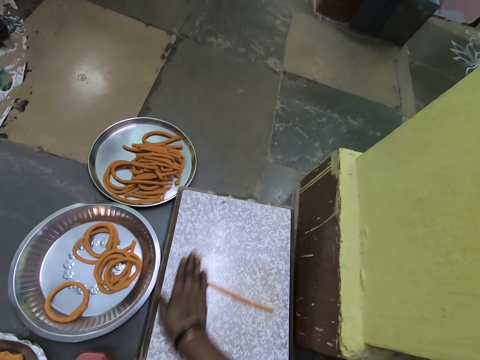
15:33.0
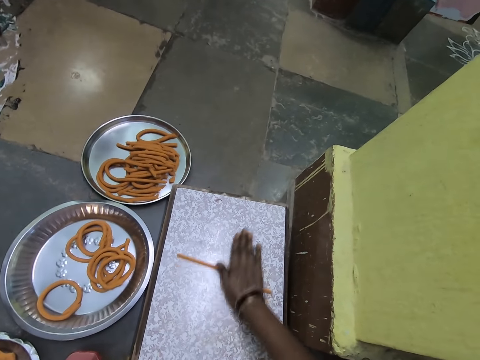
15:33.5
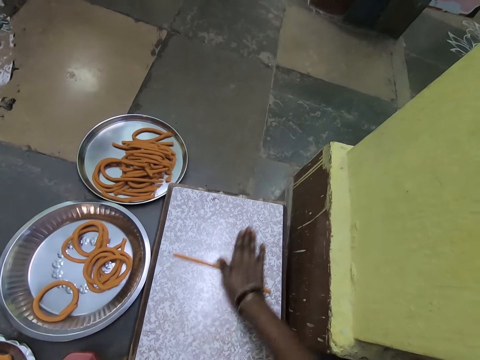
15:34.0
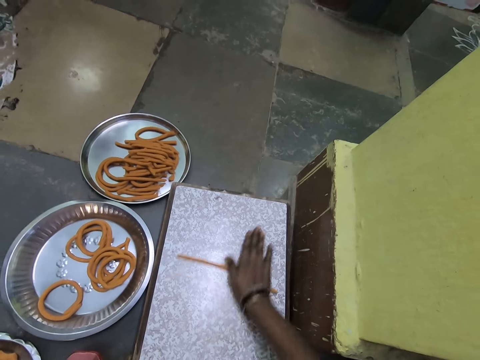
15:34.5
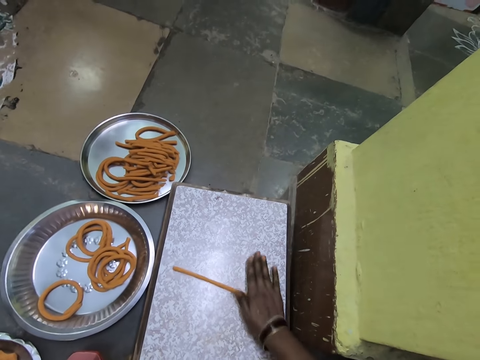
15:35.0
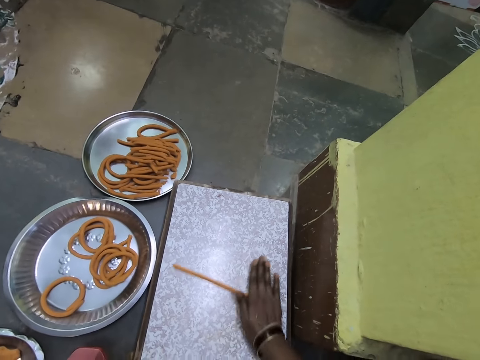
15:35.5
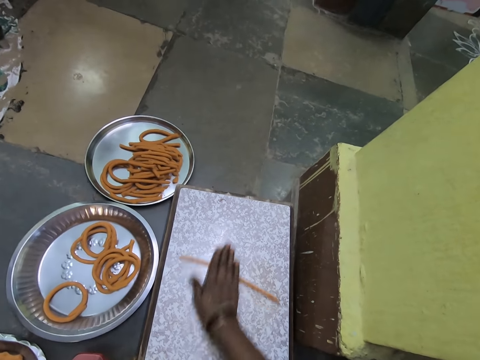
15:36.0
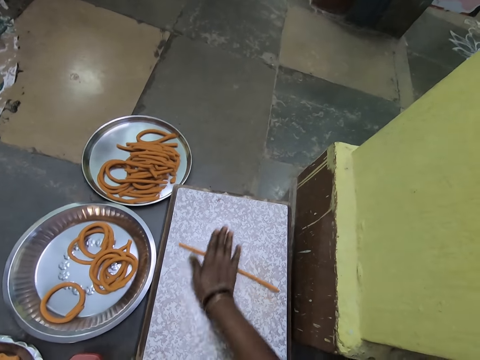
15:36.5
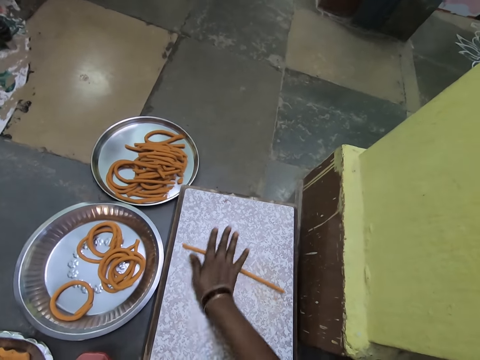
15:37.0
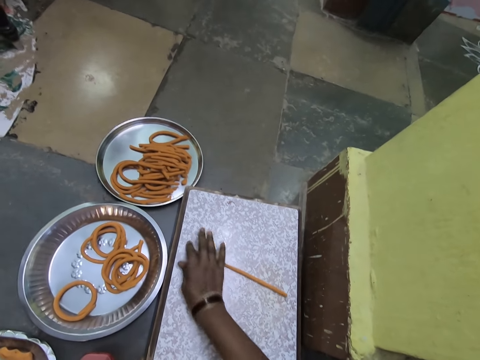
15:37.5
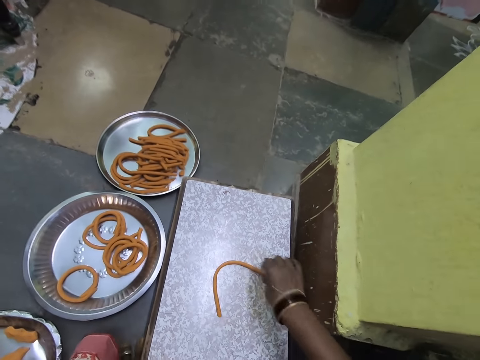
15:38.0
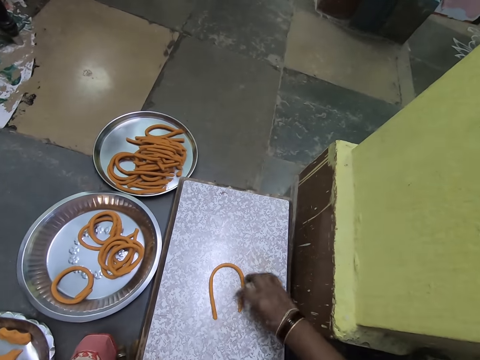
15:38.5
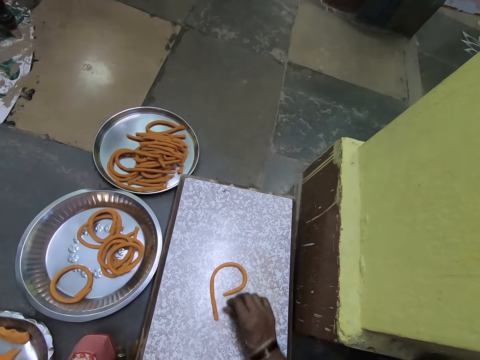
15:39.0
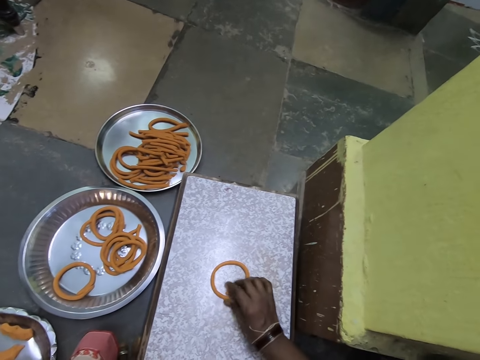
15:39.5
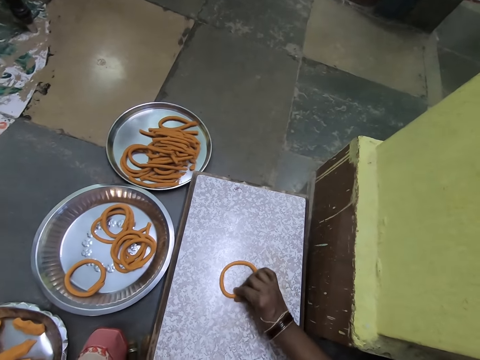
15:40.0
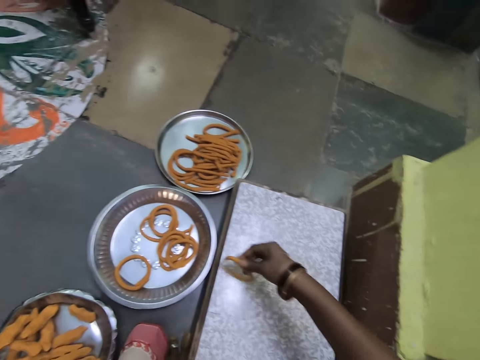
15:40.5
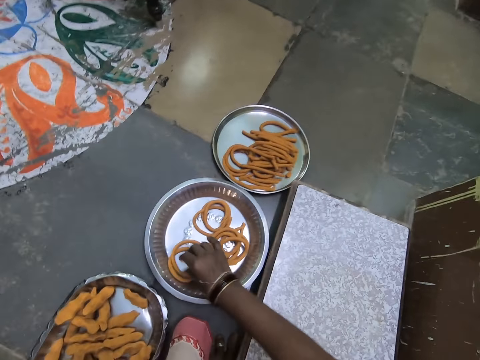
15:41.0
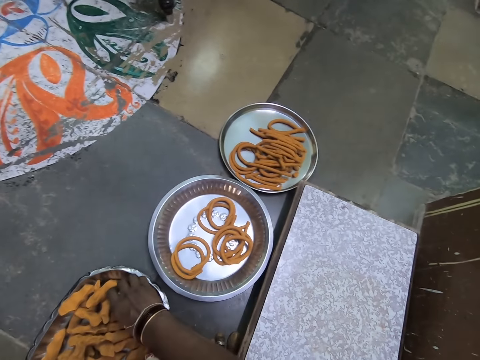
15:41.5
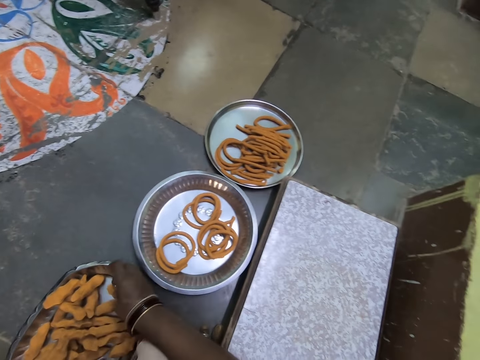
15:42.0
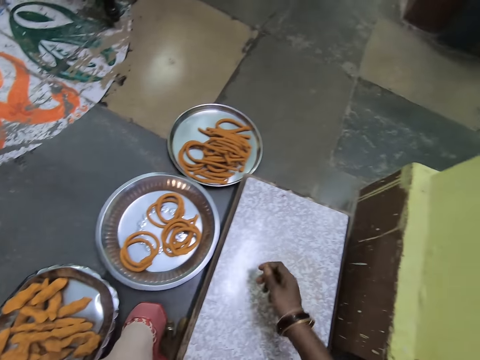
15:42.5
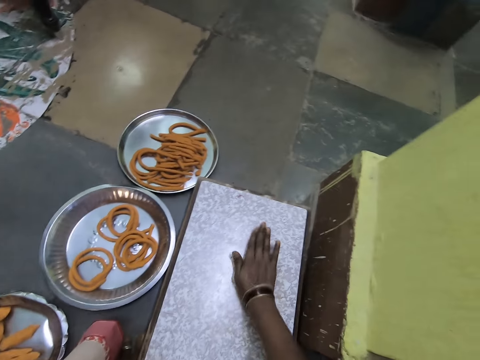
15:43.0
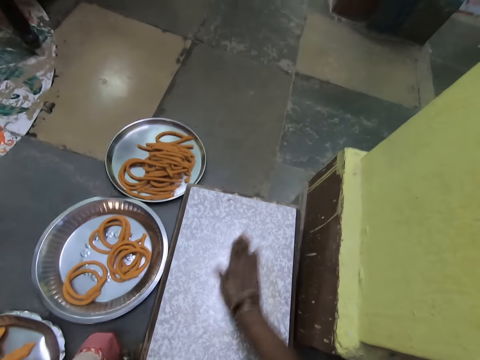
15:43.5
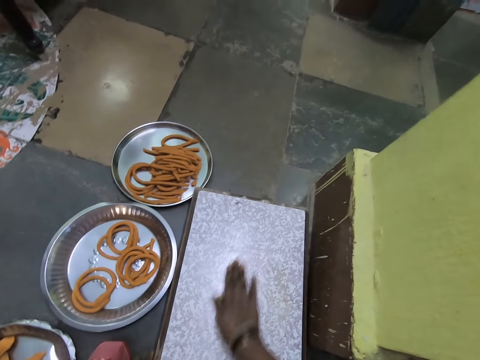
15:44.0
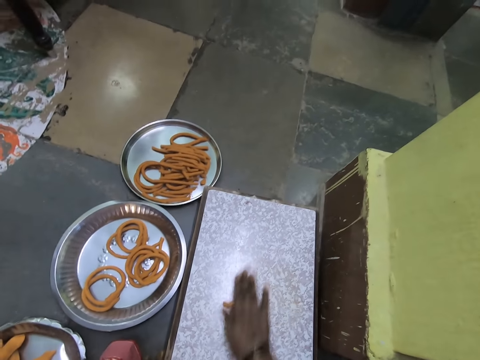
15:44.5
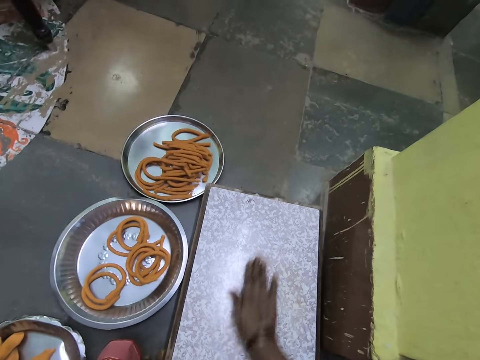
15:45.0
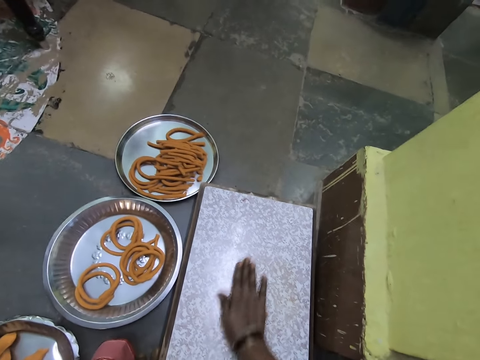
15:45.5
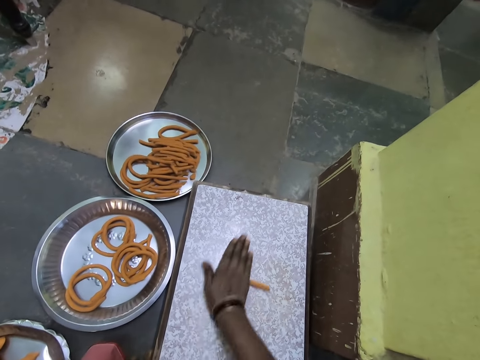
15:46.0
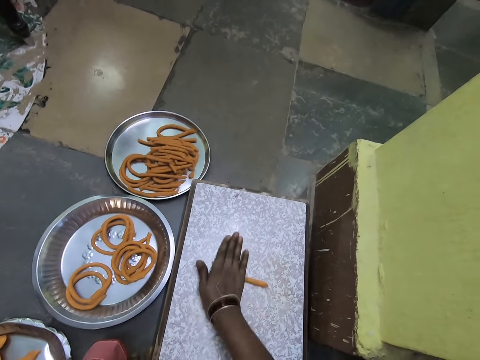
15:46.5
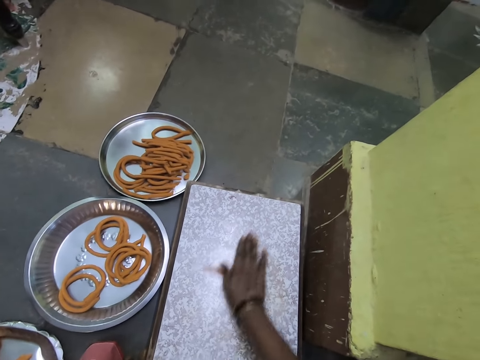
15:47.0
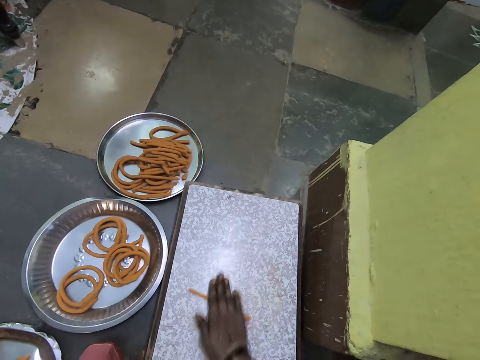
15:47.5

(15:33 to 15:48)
The camera wearer pulls on an end of a piece of dough. They pick up the piece of dough. They lay the piece of dough on a metal tray. They pick up the piece of dough from the metal tray. They roll the piece of dough on a rolling board.

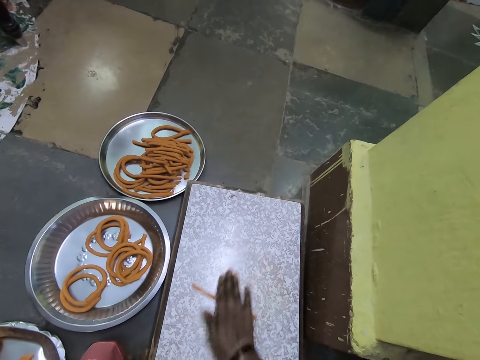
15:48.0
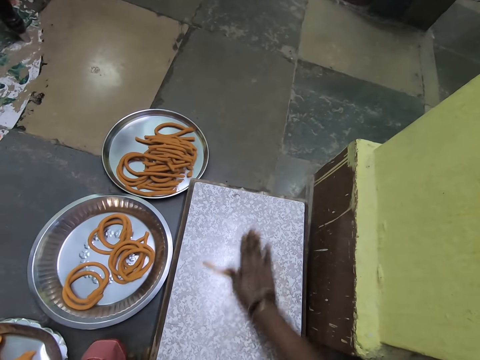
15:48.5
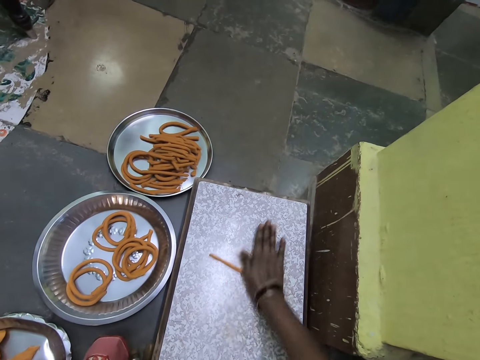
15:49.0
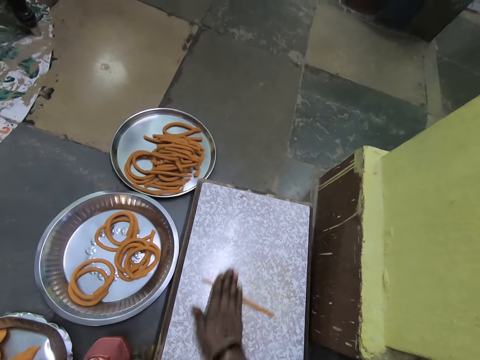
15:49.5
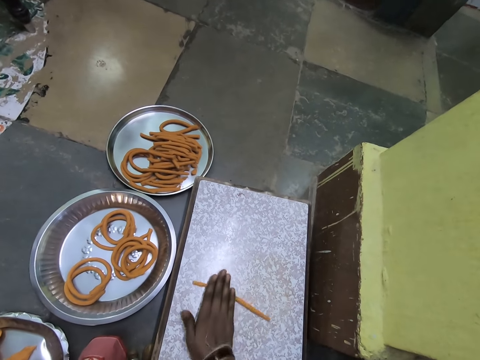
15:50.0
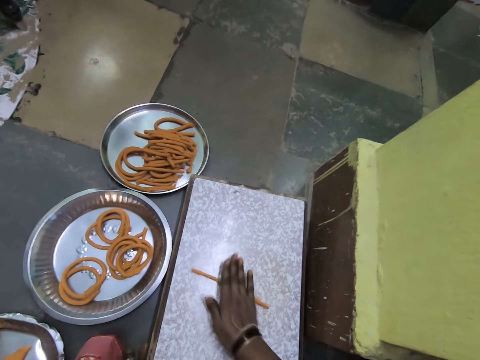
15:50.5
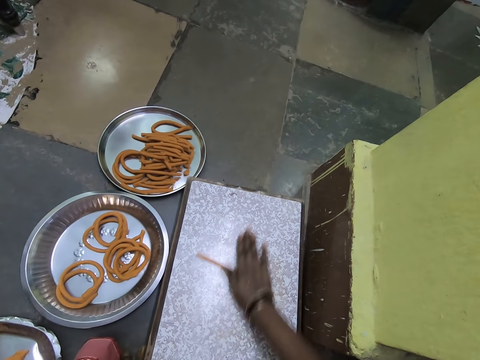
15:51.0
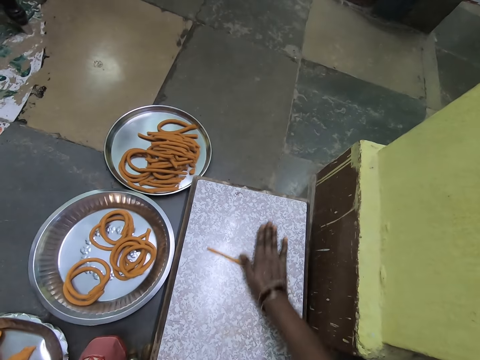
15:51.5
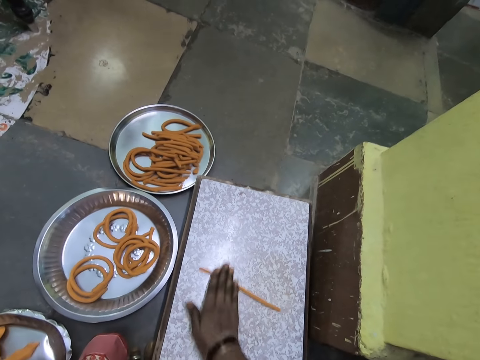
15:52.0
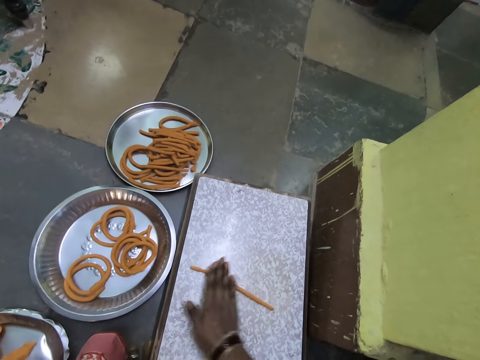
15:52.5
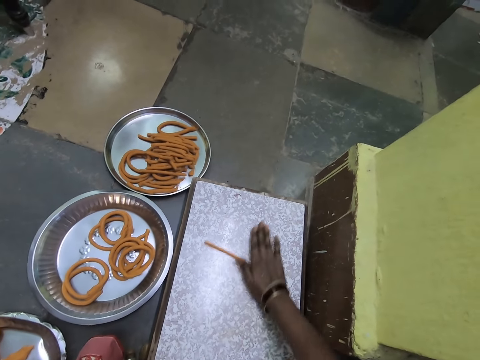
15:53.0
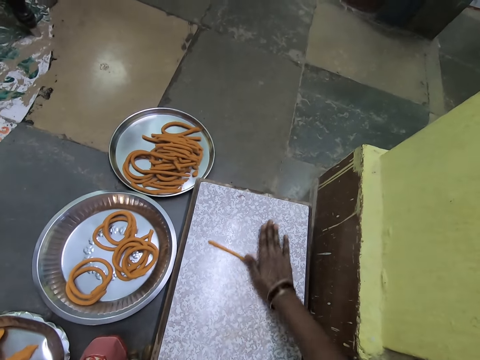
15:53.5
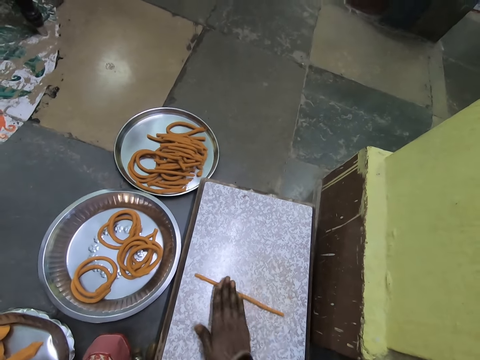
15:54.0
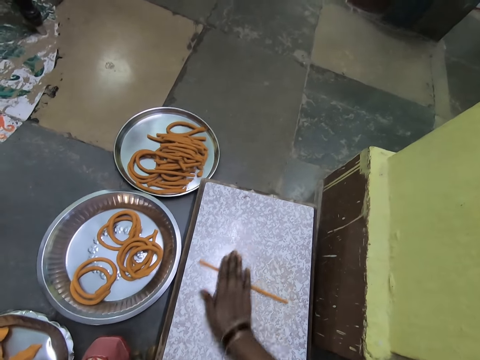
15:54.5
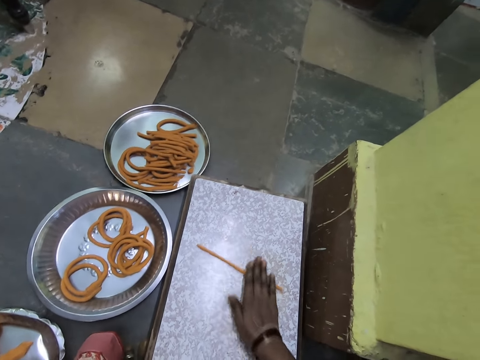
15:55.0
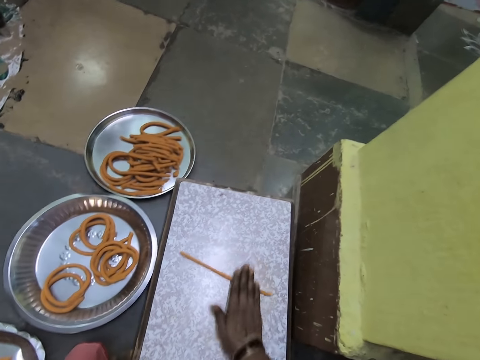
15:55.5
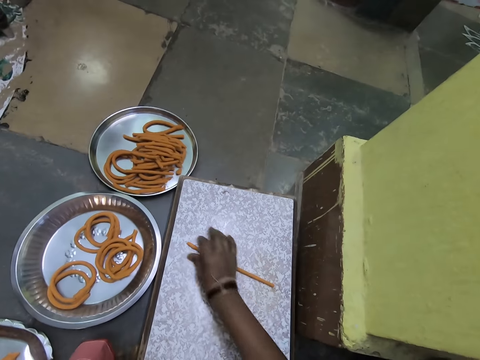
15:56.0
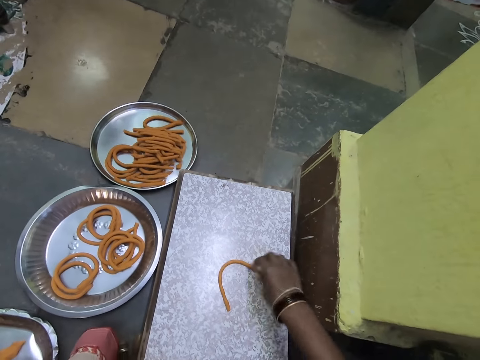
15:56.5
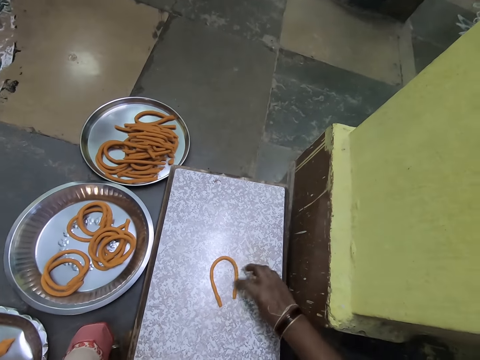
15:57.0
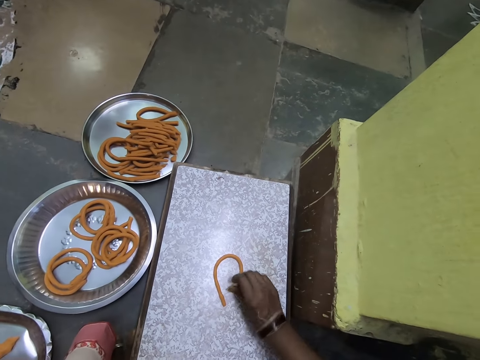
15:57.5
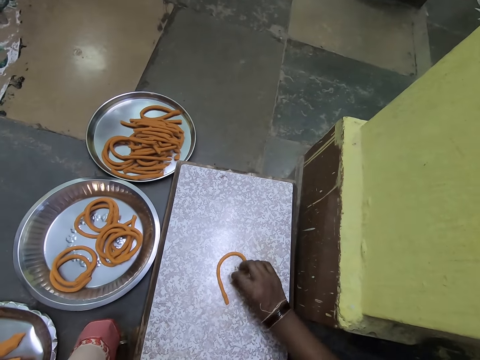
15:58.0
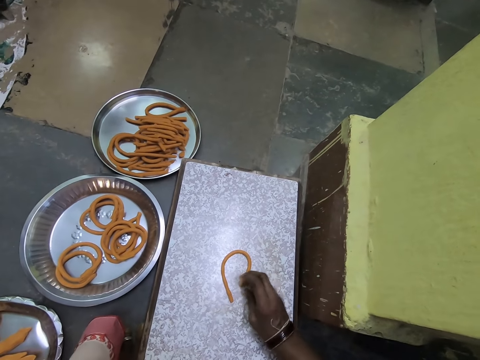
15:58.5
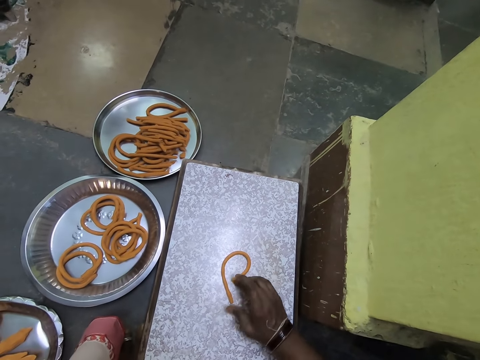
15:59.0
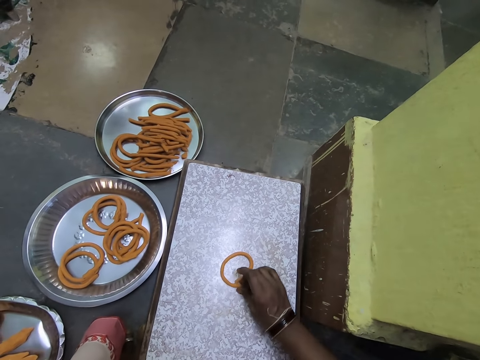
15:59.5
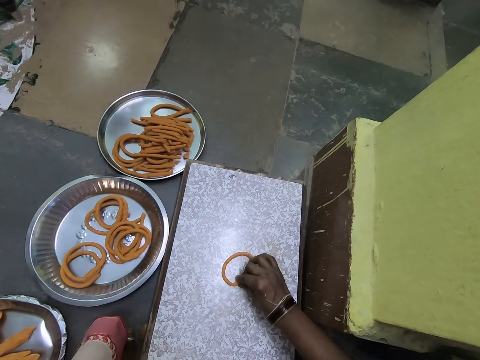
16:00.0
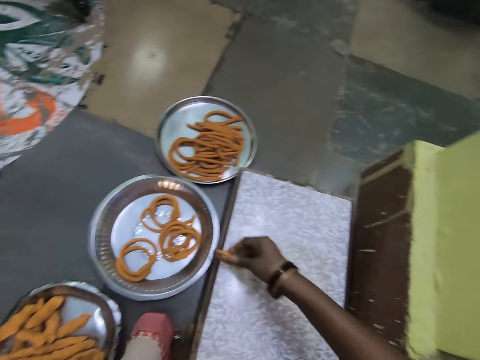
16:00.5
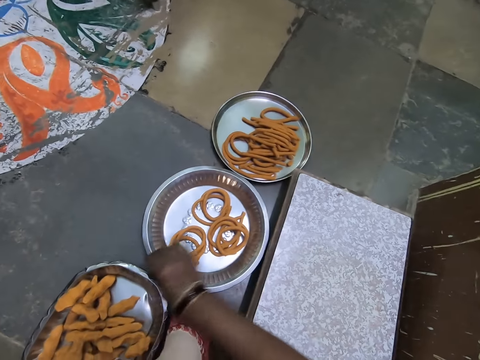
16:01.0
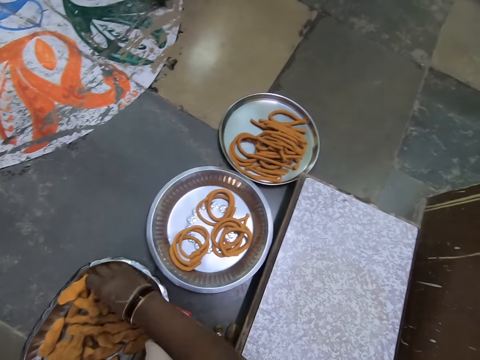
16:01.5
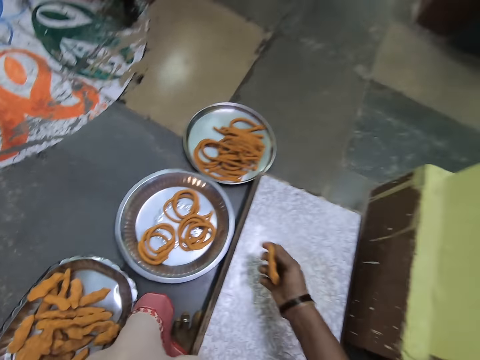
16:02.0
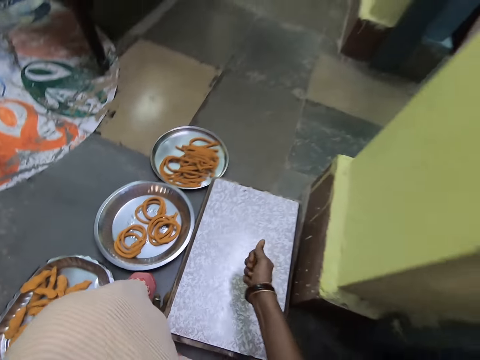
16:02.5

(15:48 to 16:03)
The camera wearer pulls on an end of a piece of dough. They pick up the piece of dough from a rolling board. They lay the piece of dough on a metal tray. They pick up the piece of dough from the metal tray.
